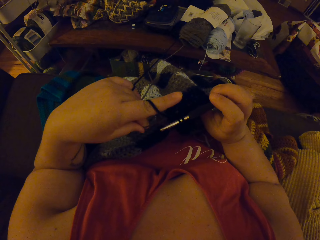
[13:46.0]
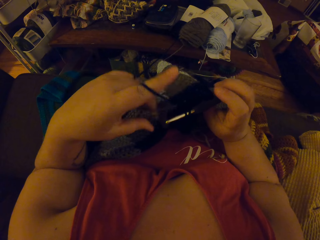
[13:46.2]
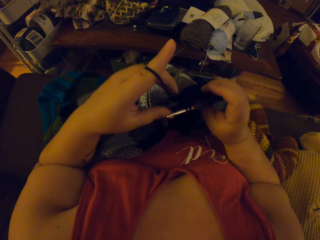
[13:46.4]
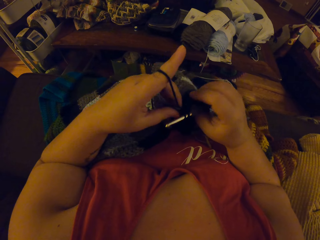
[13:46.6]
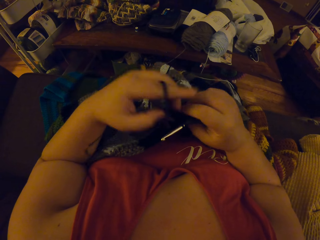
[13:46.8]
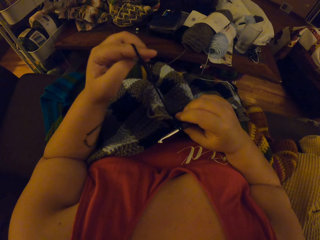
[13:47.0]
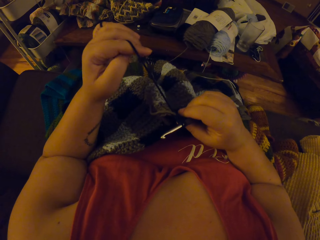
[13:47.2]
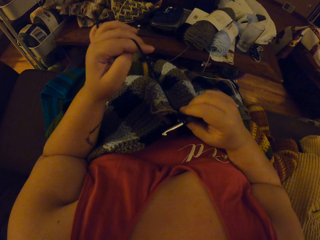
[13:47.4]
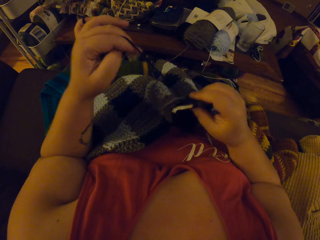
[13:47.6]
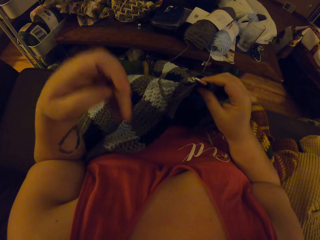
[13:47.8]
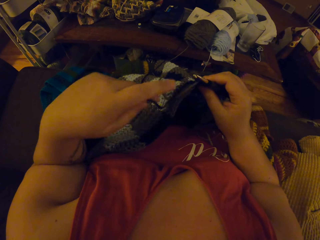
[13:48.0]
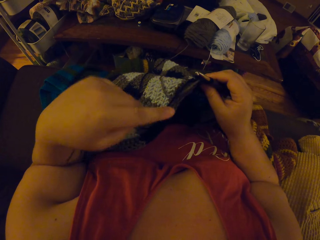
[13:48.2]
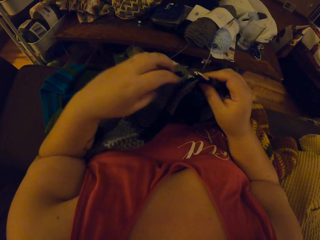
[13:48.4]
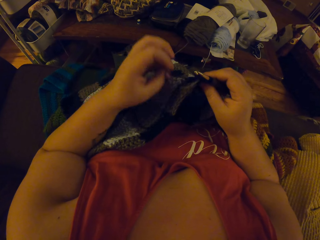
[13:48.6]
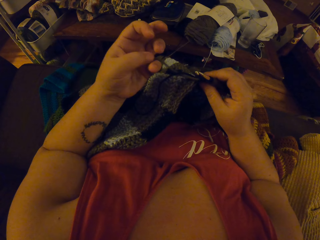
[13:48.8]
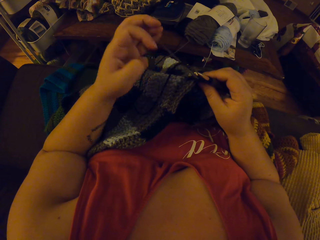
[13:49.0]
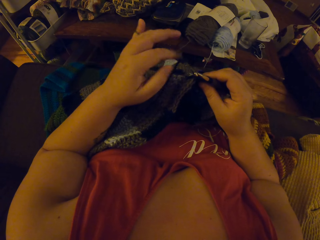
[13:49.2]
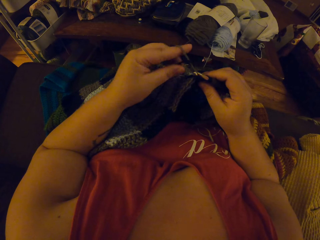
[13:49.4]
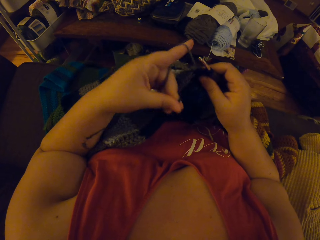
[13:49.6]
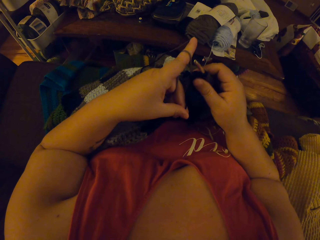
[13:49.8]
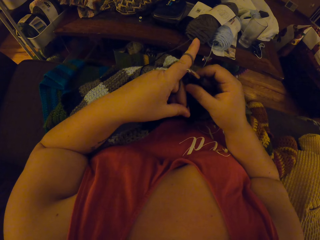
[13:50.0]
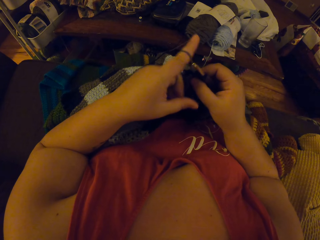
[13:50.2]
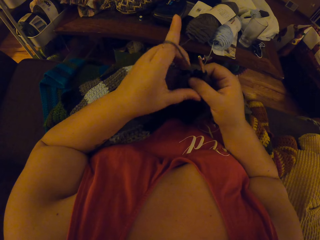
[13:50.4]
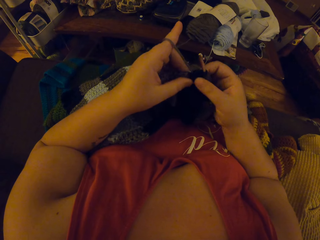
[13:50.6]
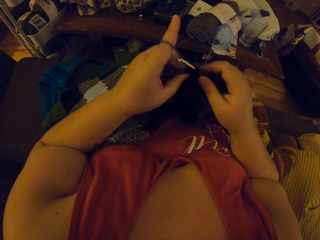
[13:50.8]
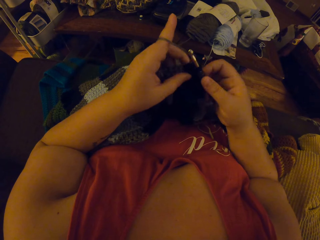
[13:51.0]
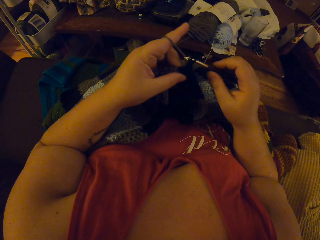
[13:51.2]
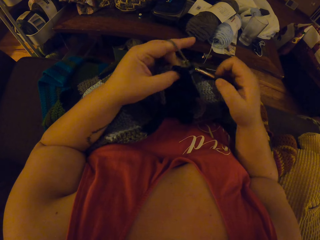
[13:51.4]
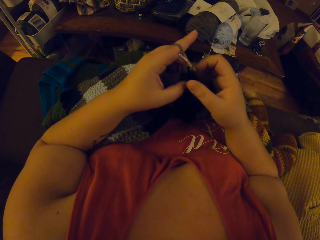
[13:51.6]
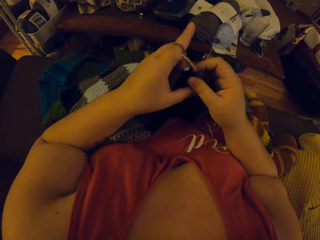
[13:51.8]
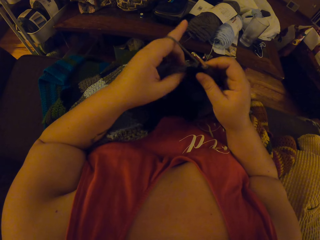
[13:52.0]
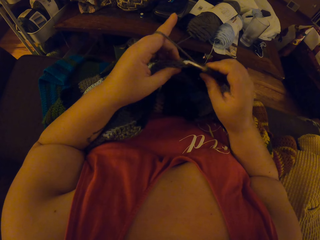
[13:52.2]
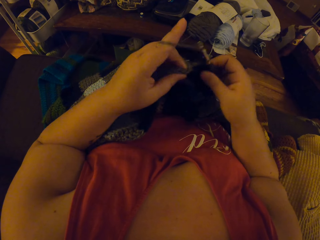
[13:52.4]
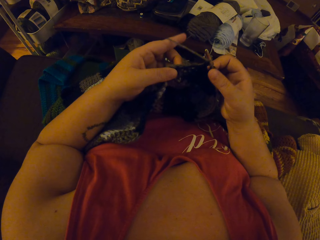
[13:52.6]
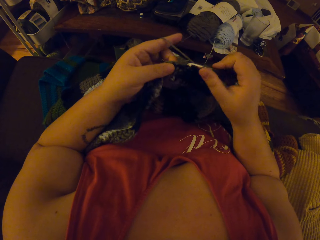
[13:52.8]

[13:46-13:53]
The camera wearer adjusts the yarn.

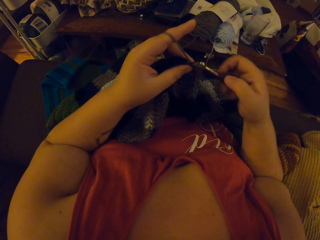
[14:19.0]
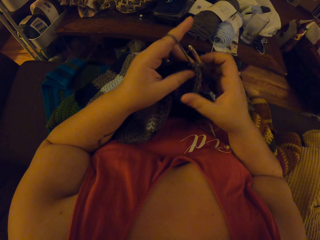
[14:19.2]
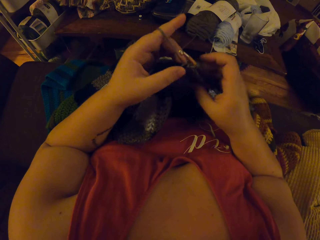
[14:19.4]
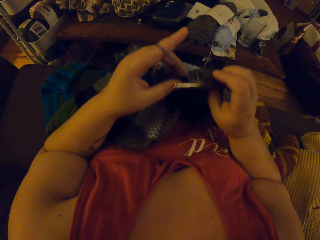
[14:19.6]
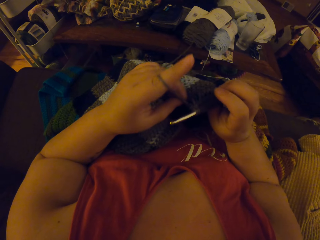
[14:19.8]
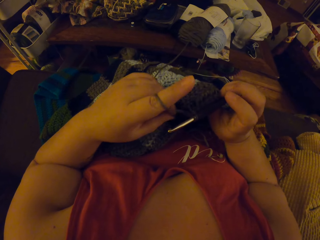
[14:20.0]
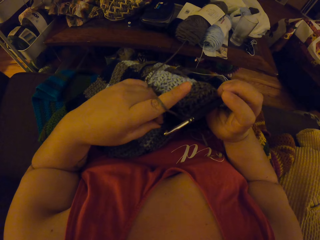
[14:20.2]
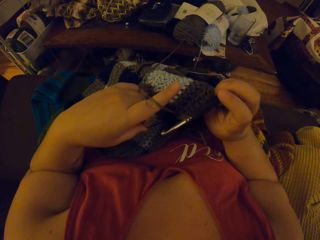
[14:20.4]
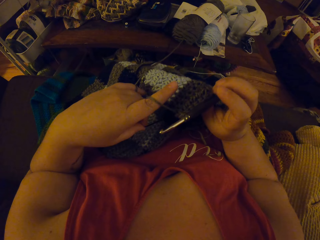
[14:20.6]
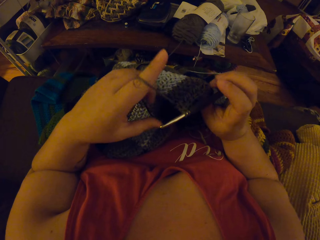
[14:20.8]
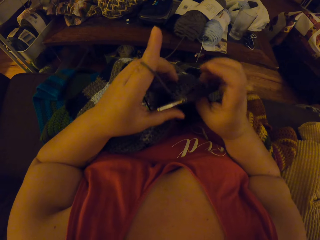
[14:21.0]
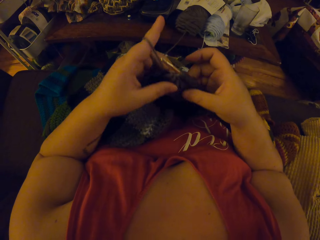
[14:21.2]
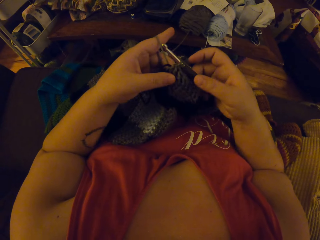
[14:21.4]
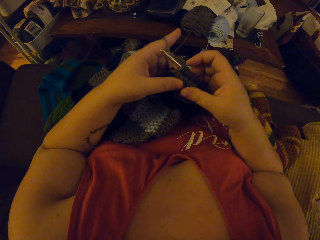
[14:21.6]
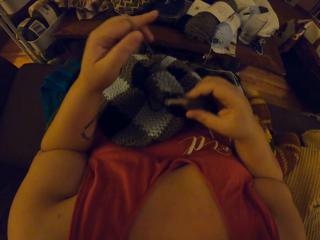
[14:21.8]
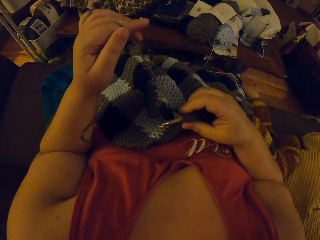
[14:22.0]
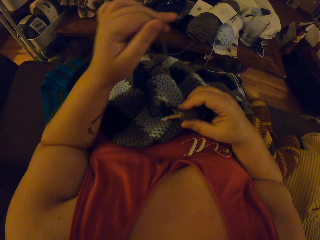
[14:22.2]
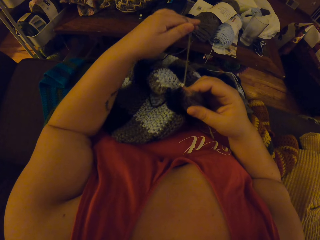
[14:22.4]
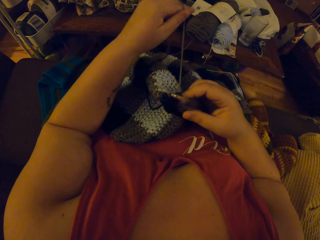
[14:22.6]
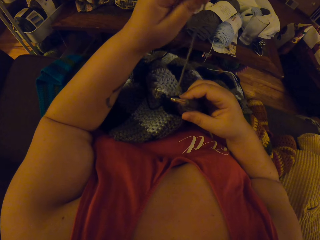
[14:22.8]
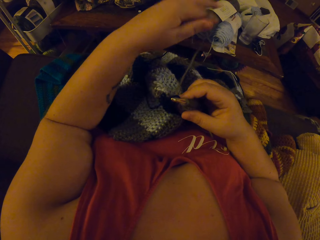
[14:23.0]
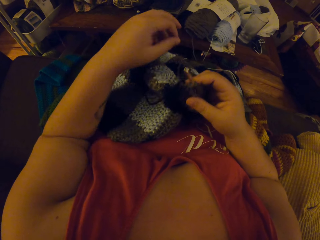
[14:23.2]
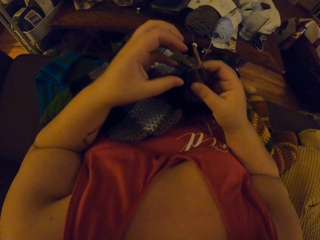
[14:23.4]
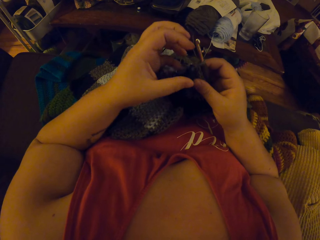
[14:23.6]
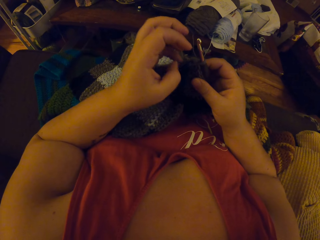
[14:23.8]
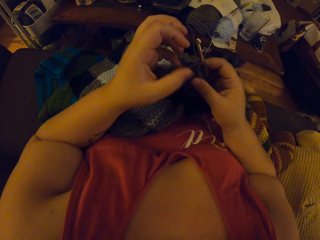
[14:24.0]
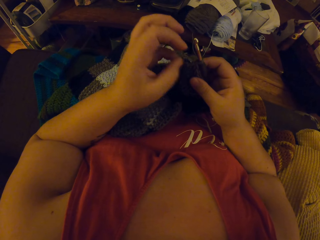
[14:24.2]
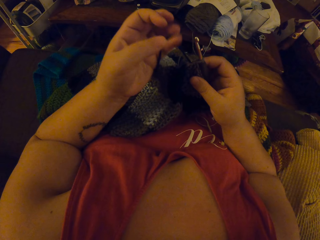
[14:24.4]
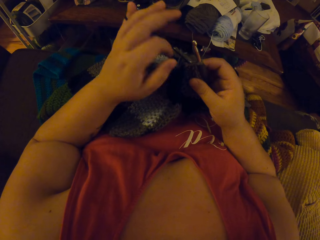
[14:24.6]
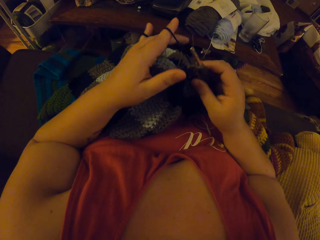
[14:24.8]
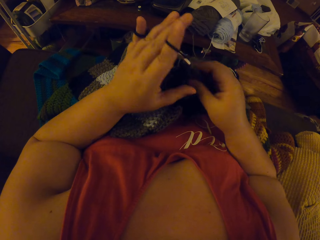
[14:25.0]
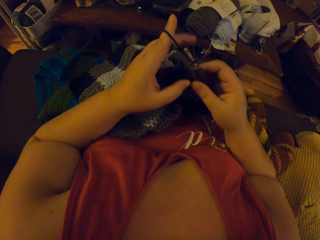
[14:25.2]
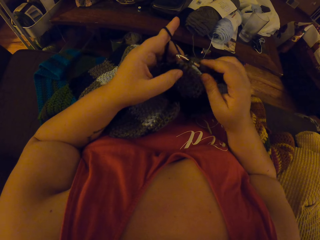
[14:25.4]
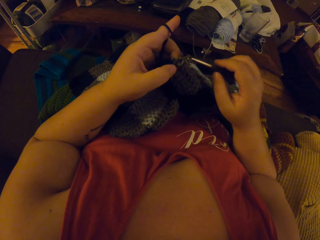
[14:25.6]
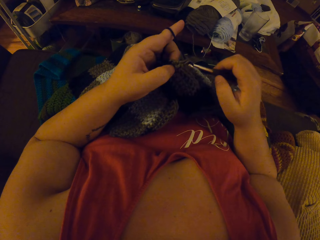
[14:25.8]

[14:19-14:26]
The camera wearer adjusts the fabric and yarn.

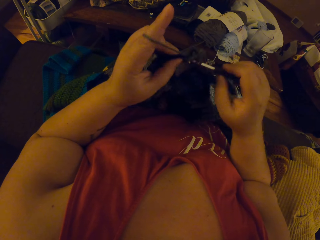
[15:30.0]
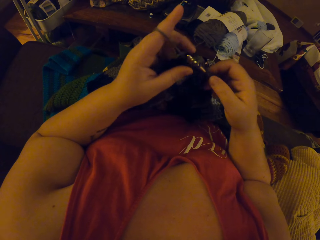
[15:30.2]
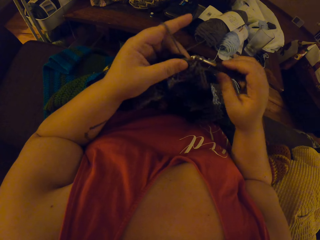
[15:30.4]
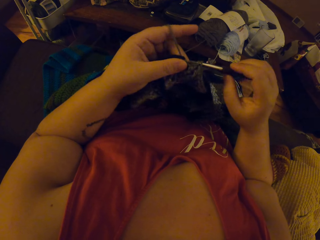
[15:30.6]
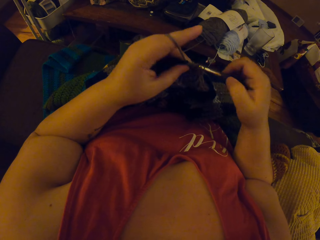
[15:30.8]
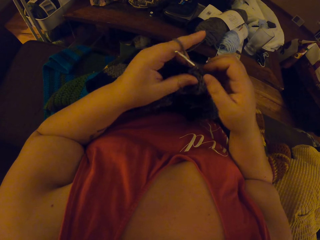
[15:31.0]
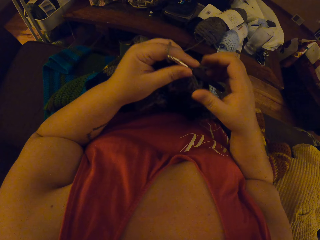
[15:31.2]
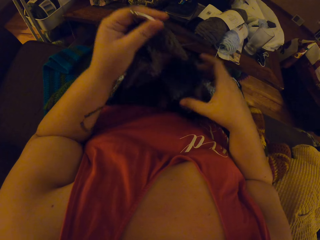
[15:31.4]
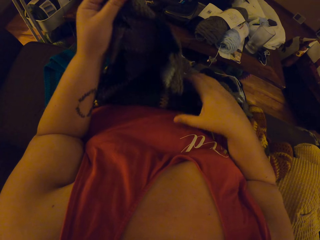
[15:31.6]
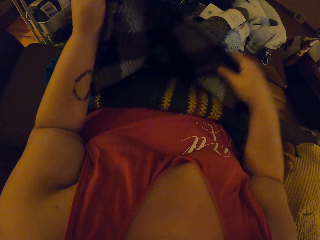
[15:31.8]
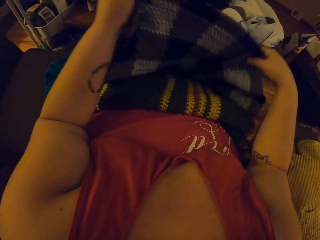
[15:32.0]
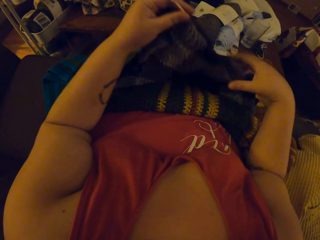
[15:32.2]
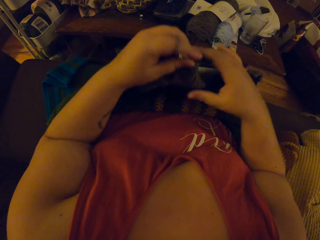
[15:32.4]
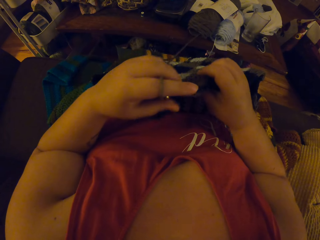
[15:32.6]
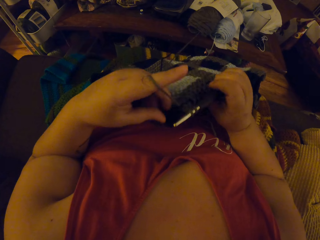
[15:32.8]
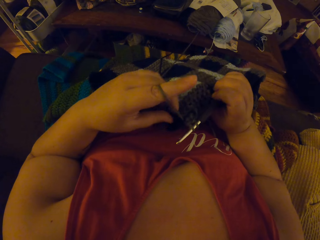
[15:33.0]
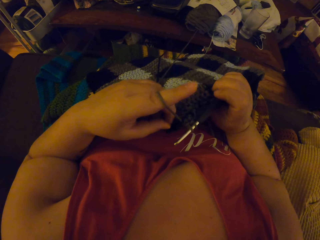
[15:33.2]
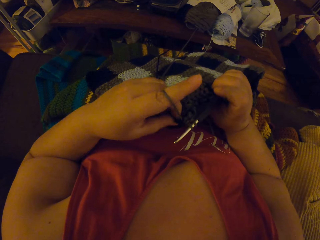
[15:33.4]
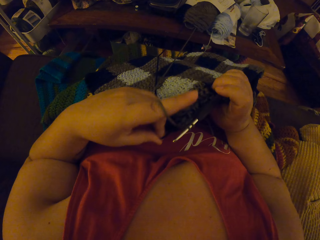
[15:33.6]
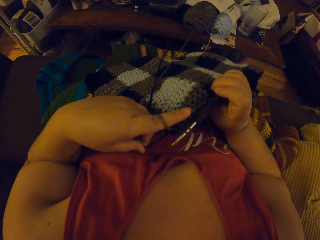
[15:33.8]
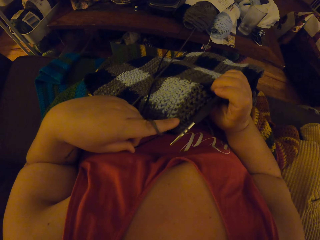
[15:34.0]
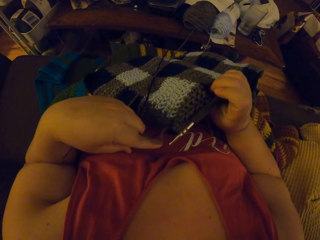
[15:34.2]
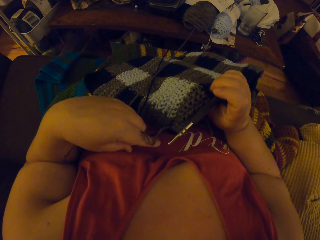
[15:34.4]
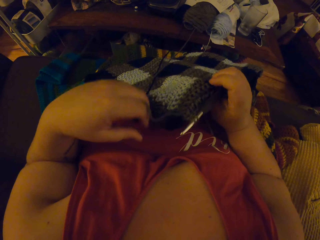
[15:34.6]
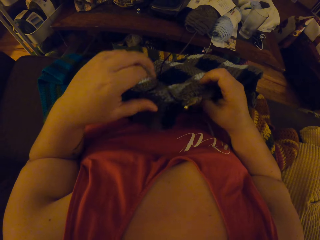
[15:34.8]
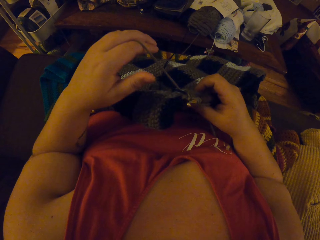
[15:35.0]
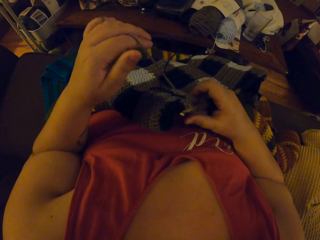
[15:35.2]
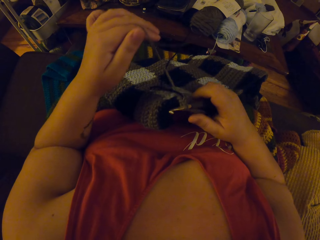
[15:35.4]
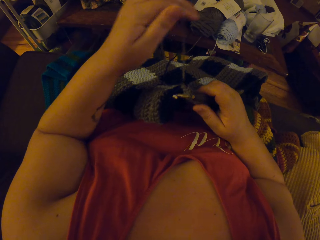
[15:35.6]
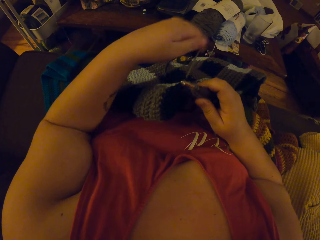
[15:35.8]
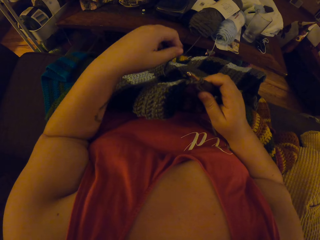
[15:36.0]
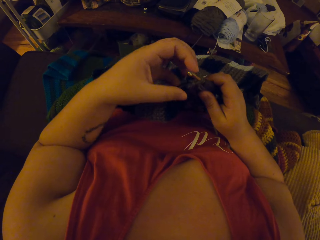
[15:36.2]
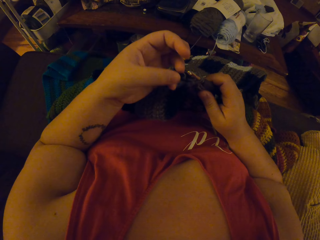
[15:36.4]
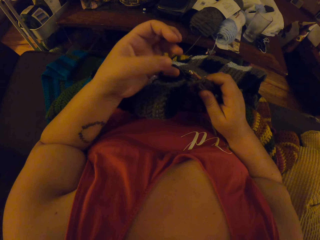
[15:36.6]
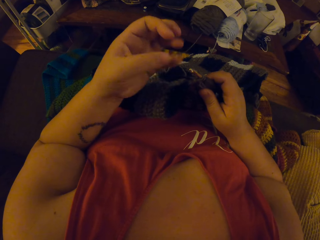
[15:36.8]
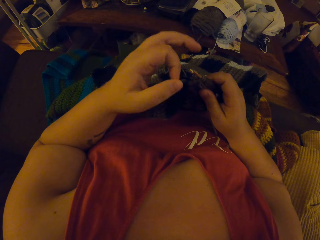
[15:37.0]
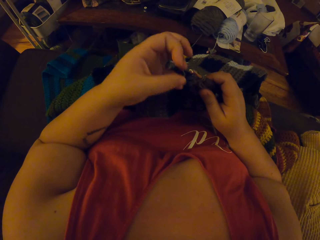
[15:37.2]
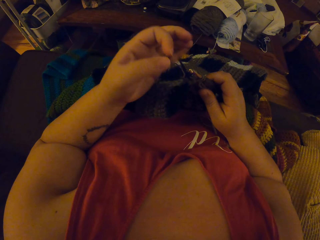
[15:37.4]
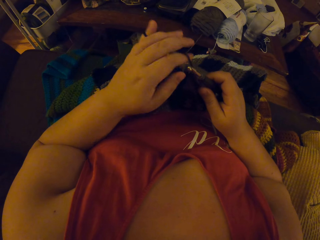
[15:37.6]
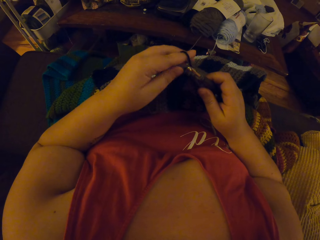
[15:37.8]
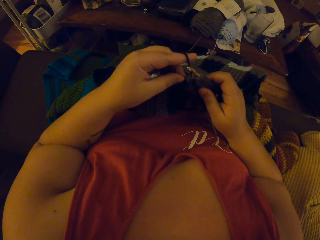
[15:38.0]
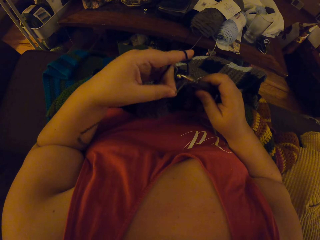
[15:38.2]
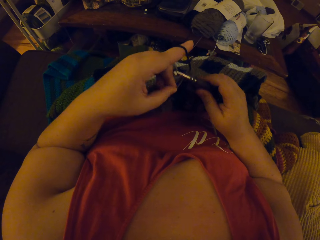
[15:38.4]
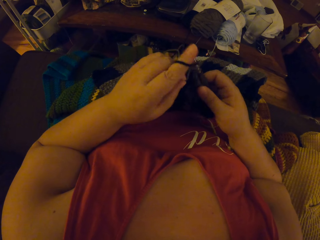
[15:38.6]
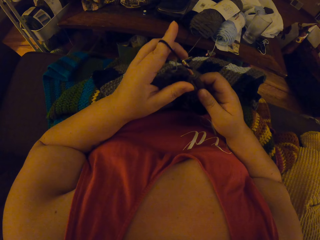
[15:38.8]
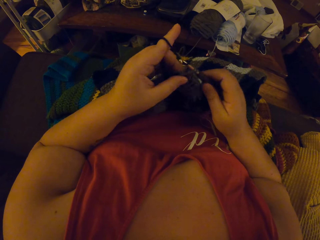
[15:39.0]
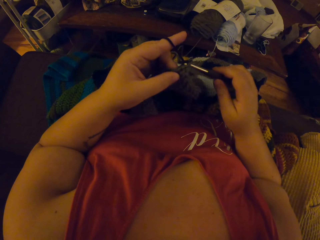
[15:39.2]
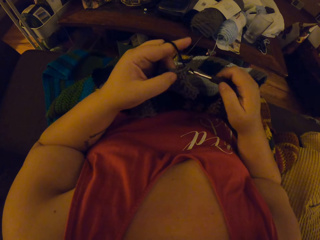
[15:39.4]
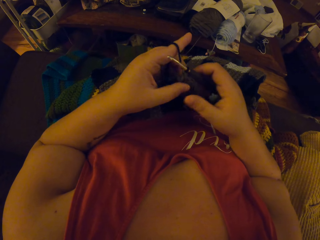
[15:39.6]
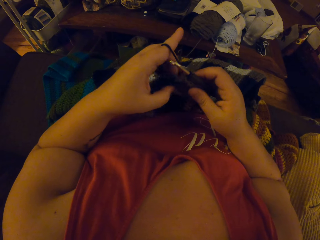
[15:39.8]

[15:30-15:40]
The camera wearer adjusts the crochet with both hands. They crochet the yarn with a crochet hook.
